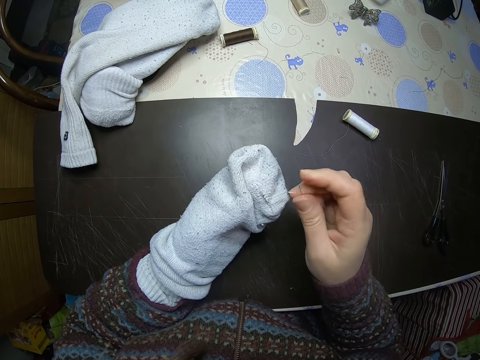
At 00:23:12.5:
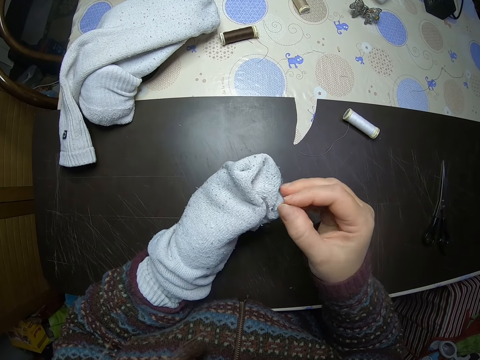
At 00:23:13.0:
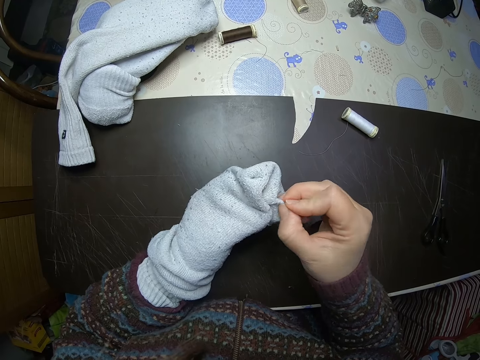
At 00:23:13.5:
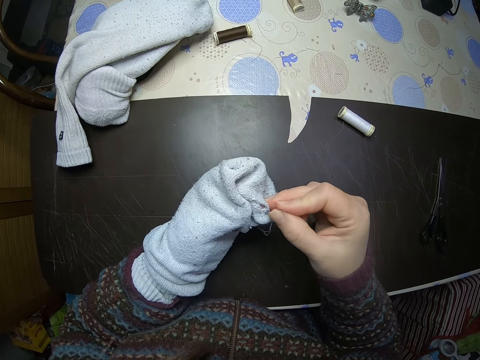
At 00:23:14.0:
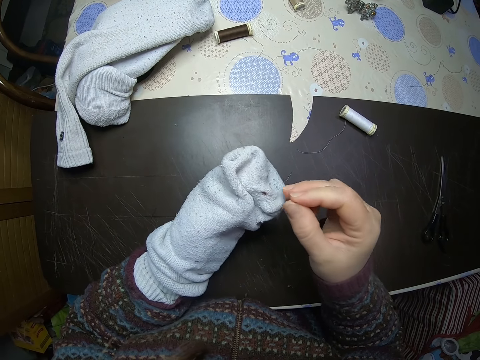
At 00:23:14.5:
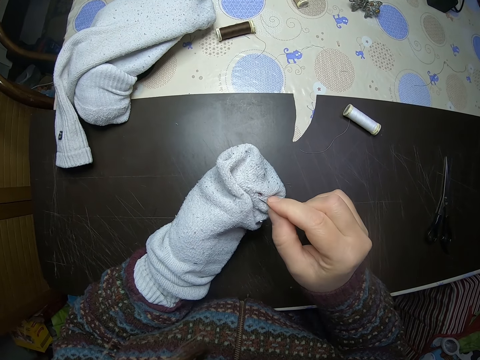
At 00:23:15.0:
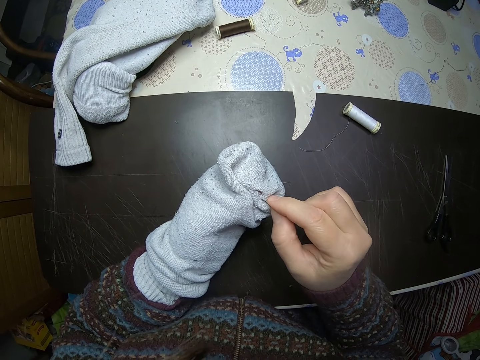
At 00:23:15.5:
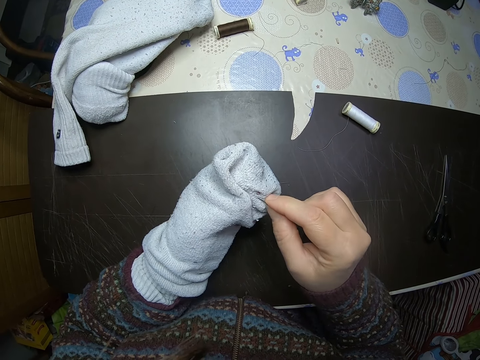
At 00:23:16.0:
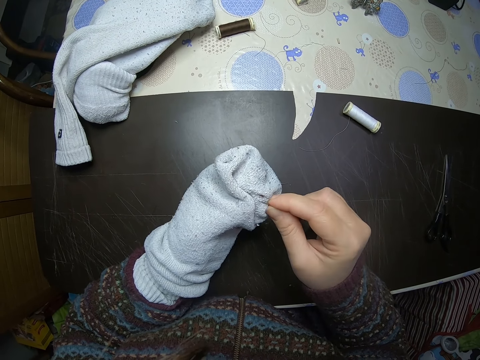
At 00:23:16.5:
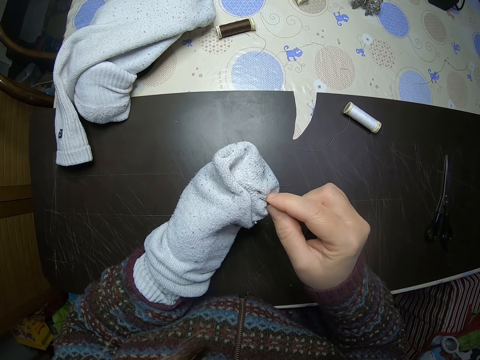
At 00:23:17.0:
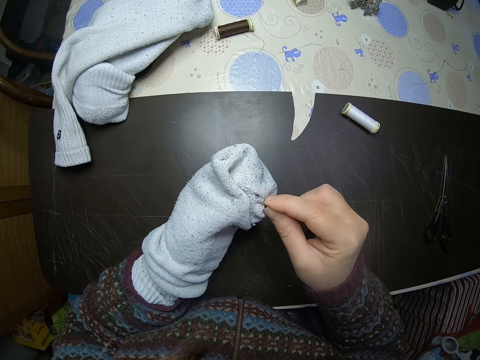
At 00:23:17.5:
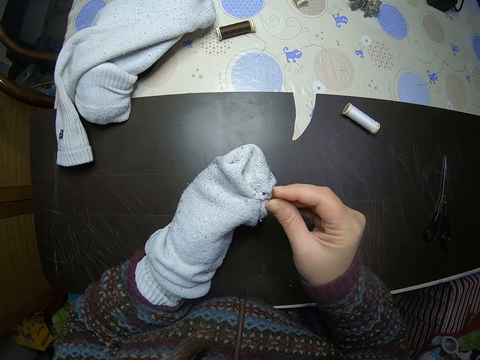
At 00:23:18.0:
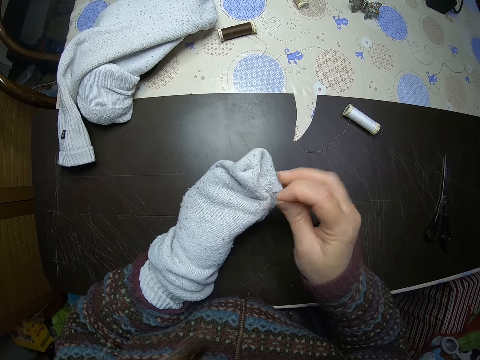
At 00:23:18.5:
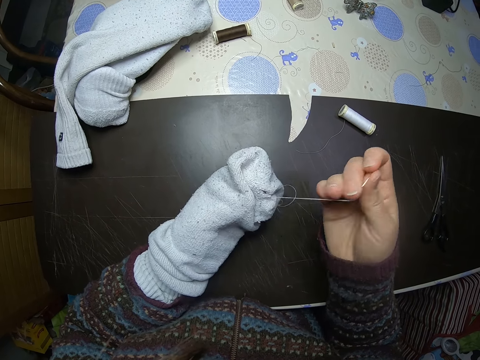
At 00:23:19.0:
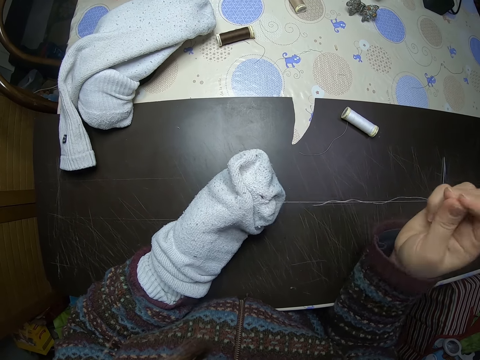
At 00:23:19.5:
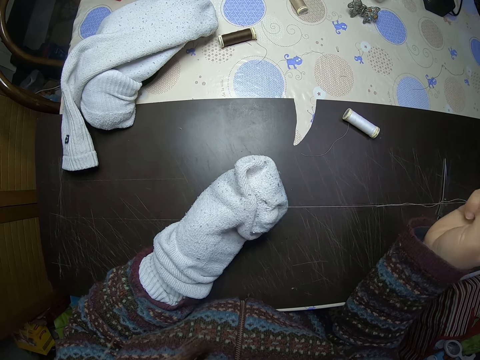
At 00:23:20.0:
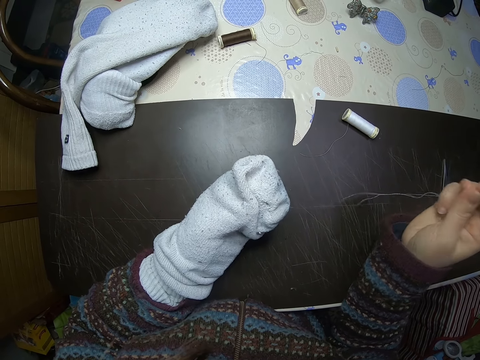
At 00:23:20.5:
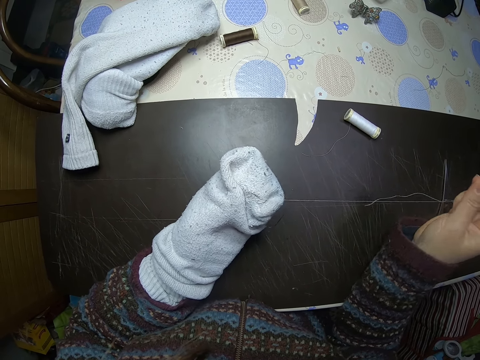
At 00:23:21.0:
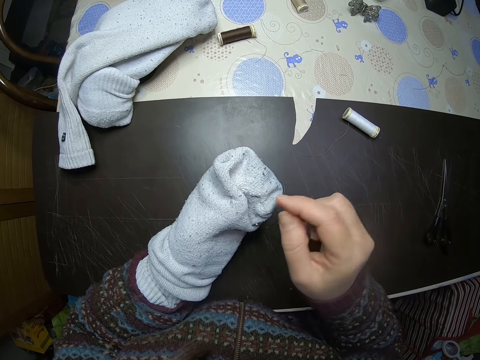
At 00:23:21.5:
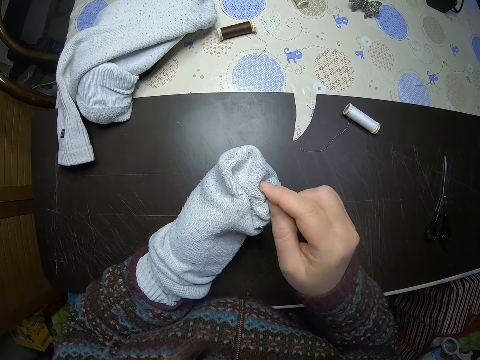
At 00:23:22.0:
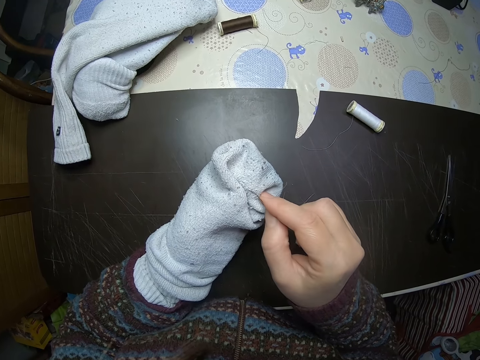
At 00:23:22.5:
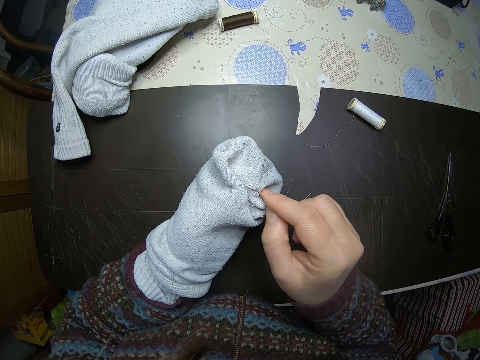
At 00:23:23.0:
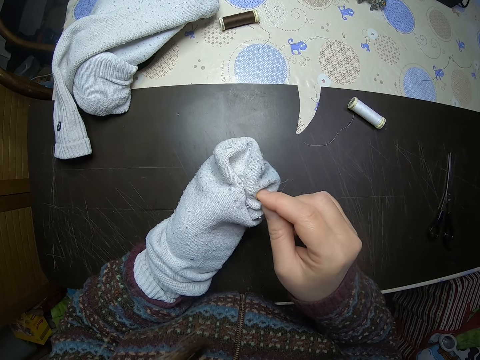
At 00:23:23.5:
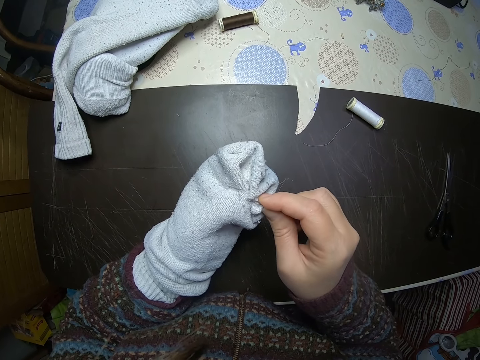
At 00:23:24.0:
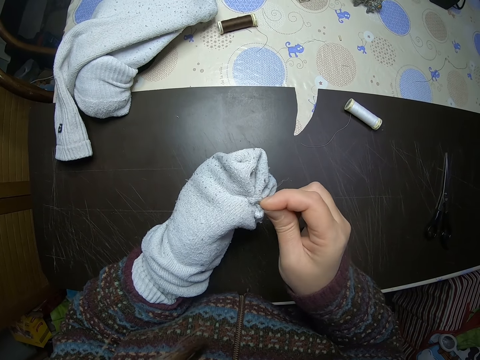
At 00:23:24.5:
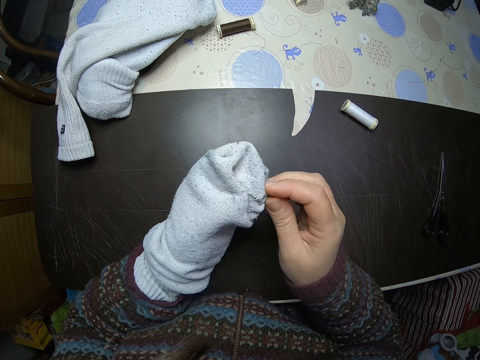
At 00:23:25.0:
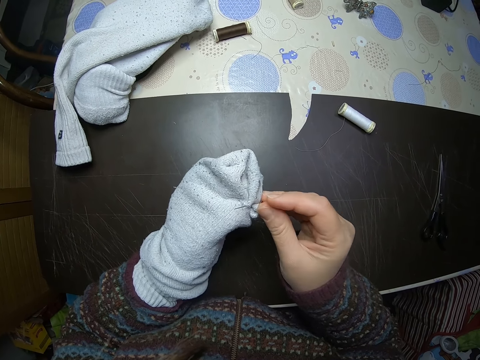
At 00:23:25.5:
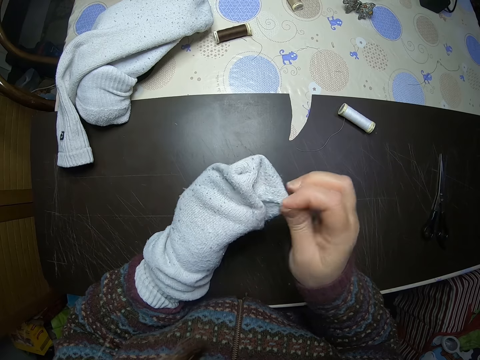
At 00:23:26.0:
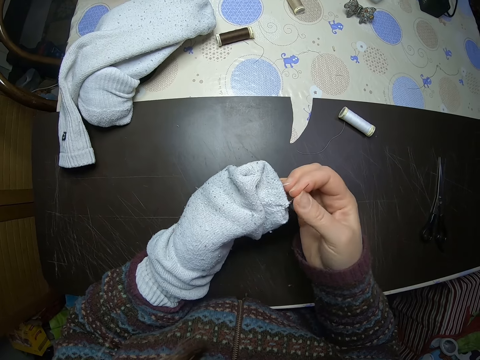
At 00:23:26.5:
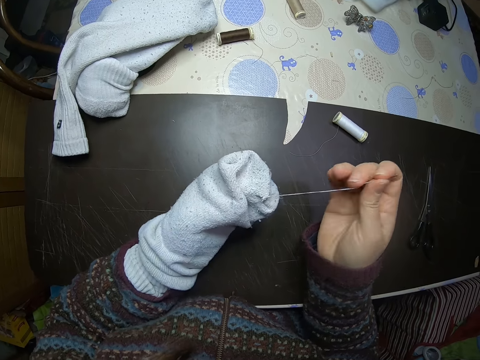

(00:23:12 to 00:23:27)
The camera wearer holds the sock with her other hand. She pushes the hole on the sock backwards. She sews the hole on the sock.

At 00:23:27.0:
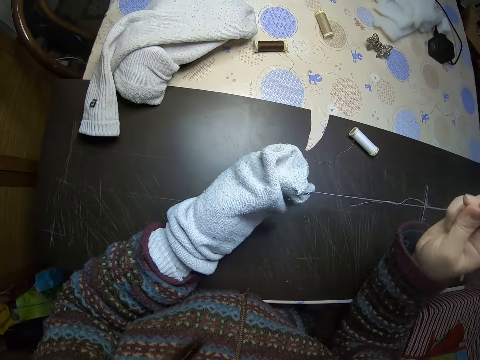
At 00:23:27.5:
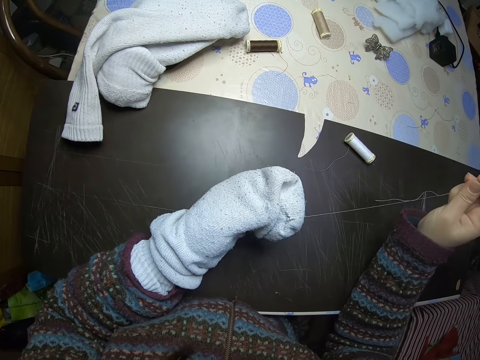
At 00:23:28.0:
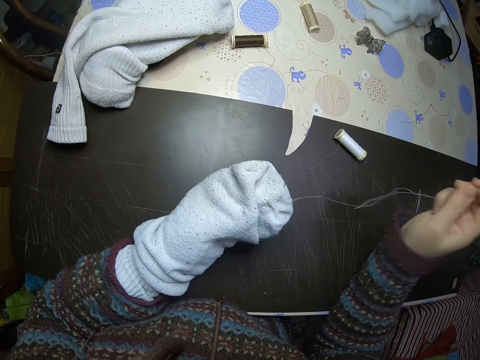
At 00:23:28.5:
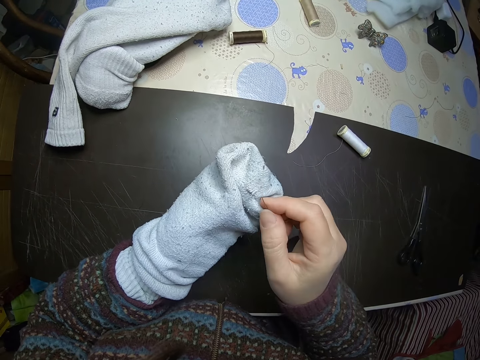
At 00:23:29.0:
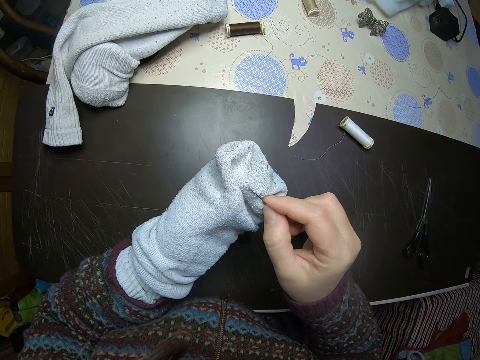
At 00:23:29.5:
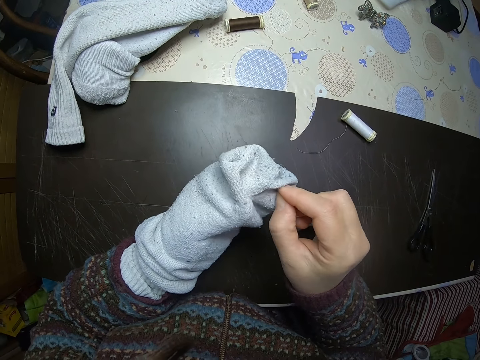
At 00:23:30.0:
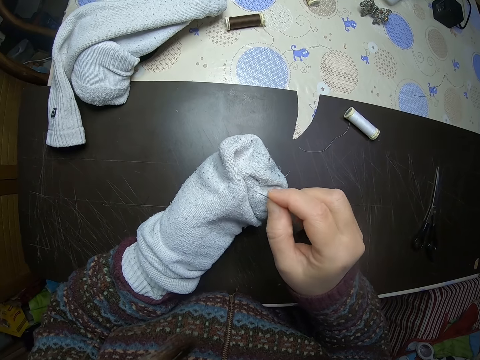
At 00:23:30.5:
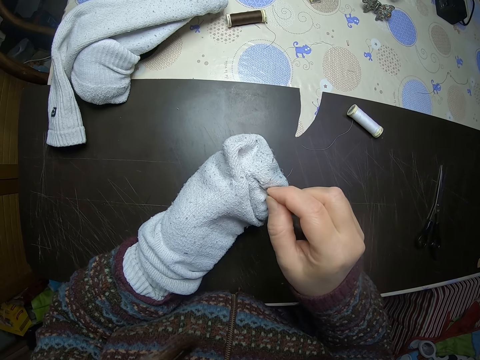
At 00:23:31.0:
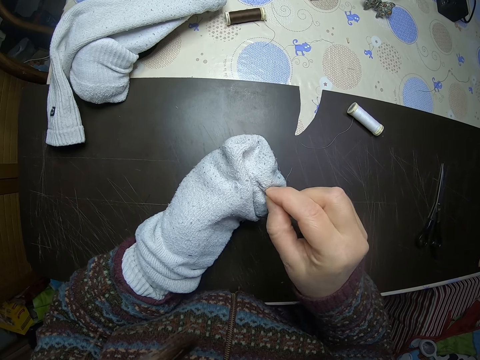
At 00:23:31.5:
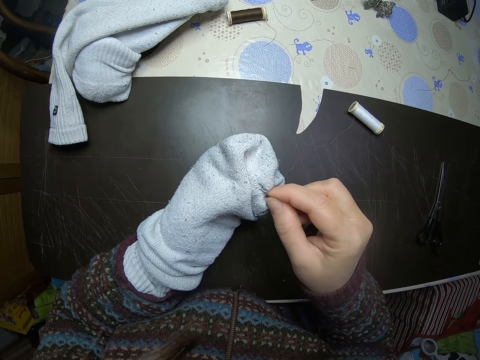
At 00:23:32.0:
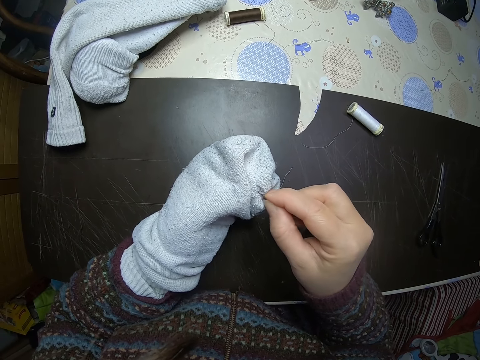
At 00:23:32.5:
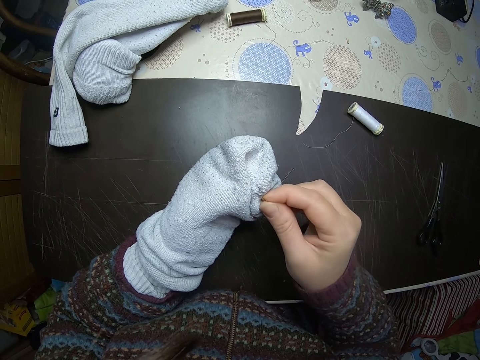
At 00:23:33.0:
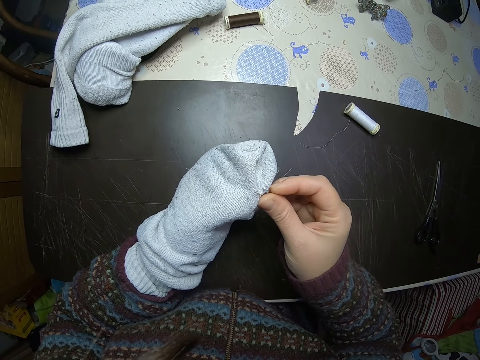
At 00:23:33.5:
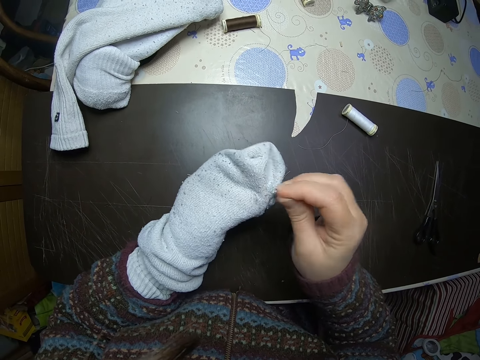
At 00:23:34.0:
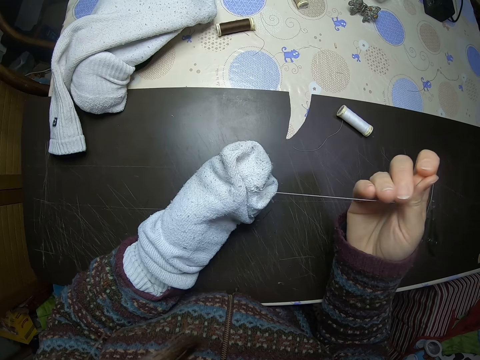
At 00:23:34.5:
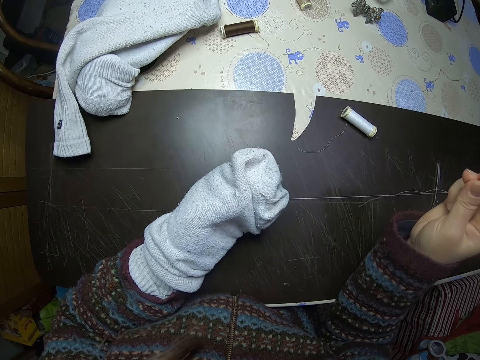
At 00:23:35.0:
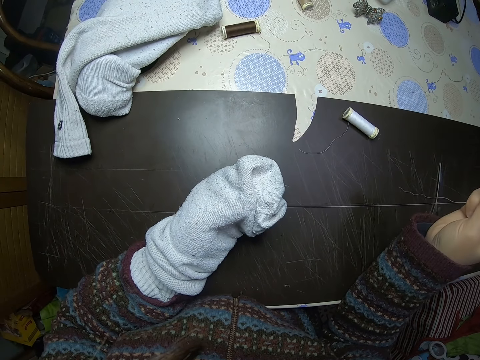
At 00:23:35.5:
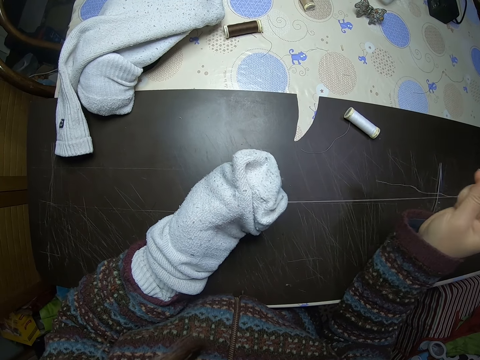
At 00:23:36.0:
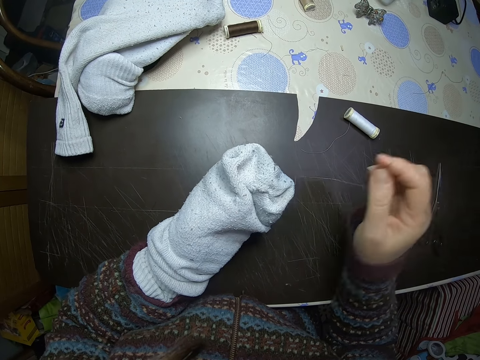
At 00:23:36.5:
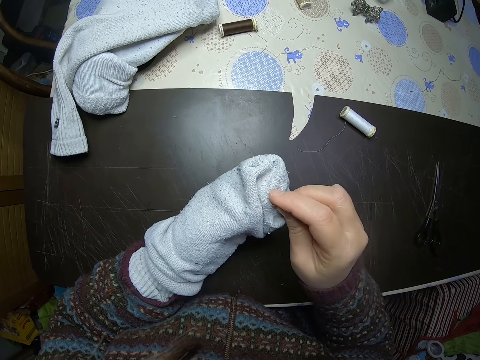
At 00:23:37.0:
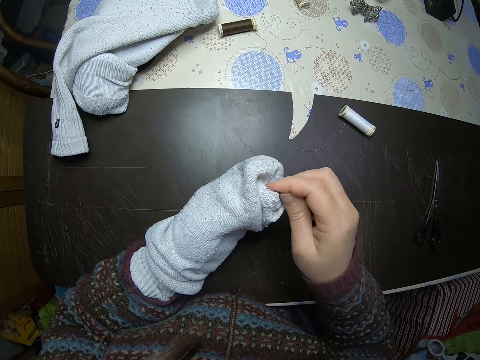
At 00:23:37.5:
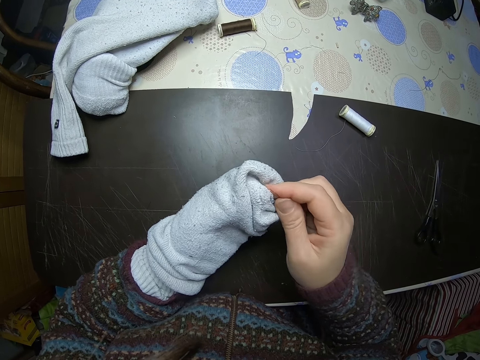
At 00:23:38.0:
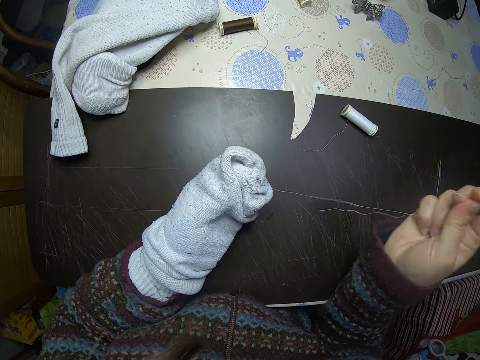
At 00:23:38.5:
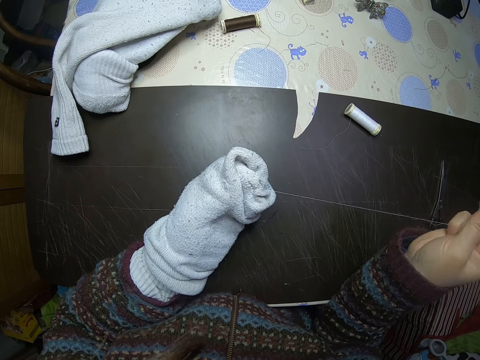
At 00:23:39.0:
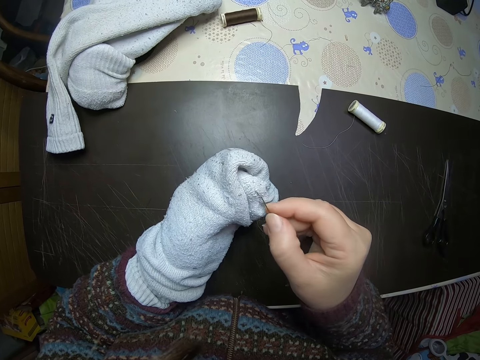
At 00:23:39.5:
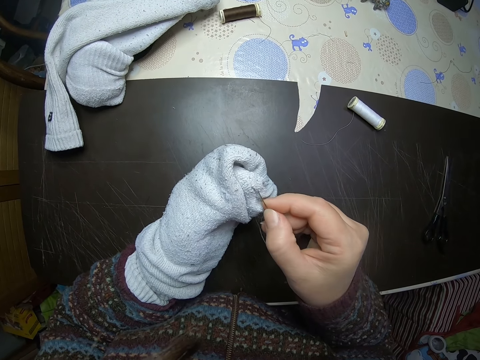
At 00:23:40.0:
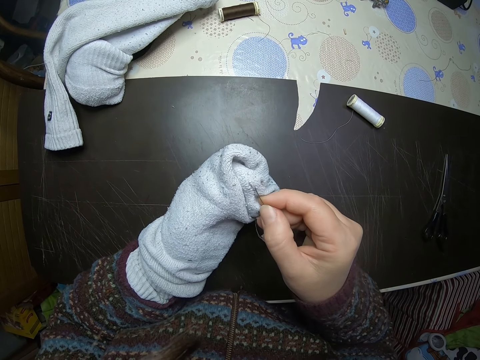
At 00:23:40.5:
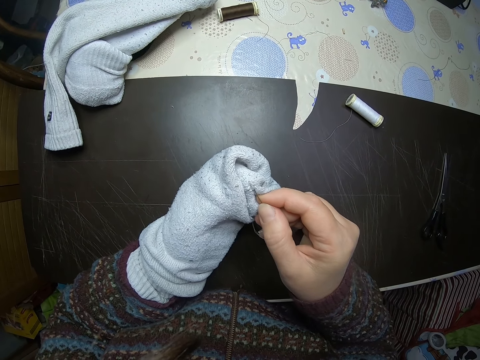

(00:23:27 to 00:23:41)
The camera wearer folds the sock with her other hand. She lifts up her hand.
